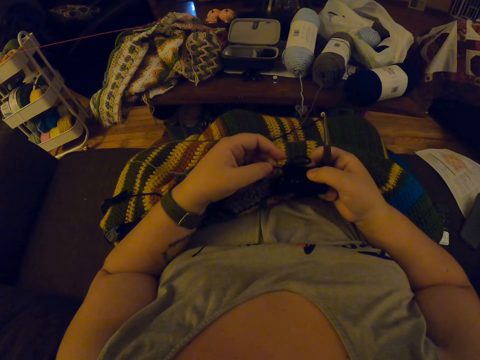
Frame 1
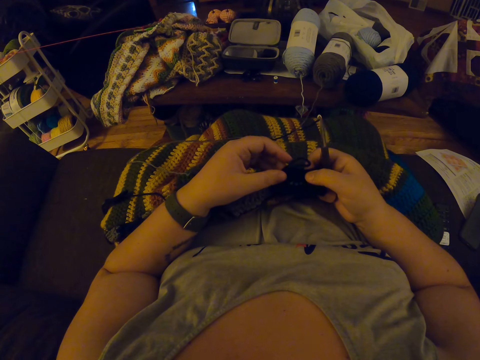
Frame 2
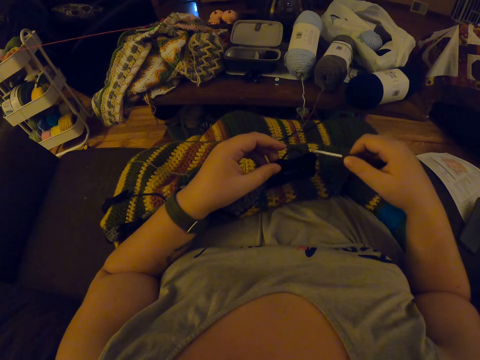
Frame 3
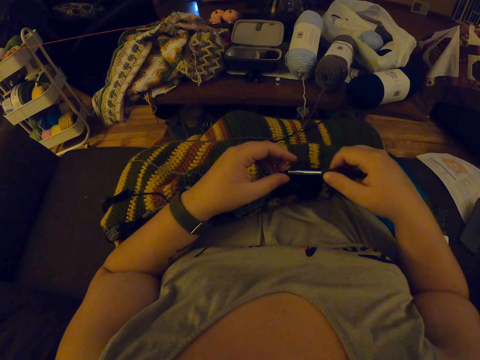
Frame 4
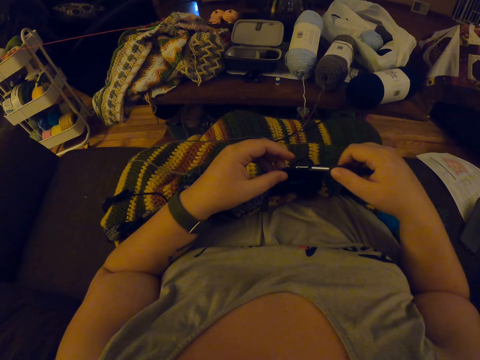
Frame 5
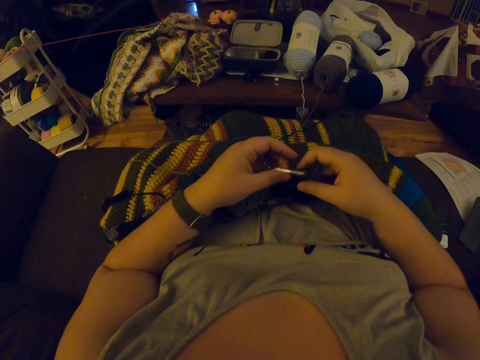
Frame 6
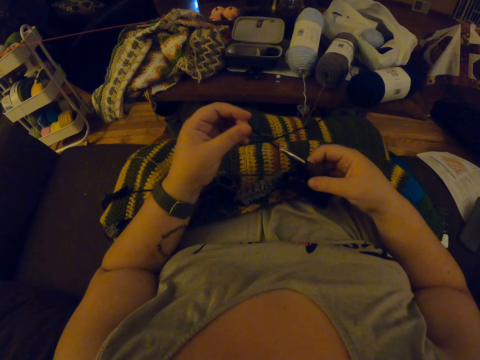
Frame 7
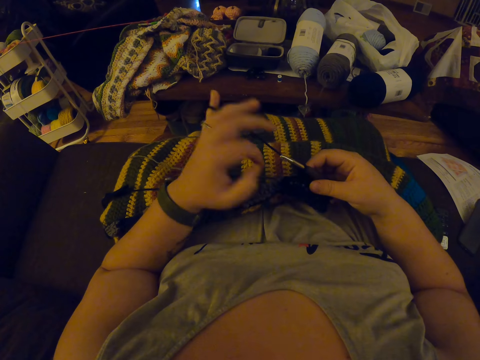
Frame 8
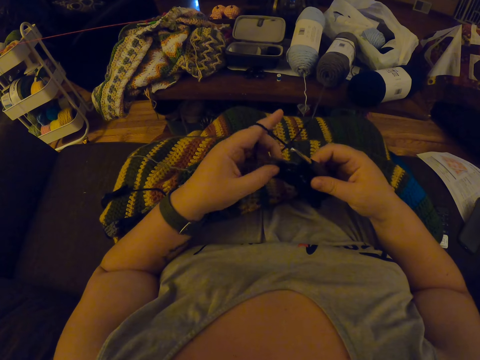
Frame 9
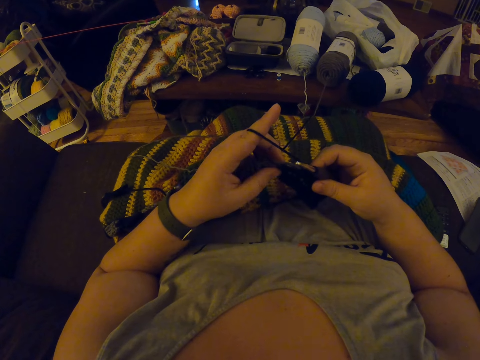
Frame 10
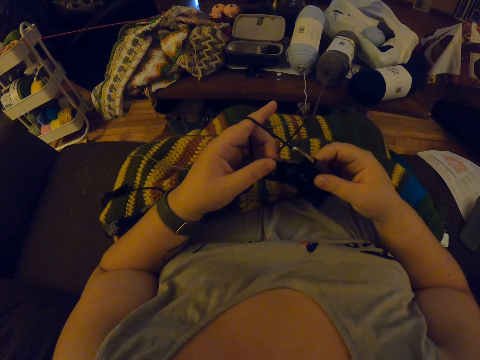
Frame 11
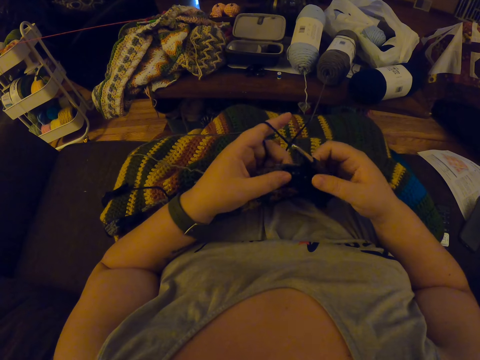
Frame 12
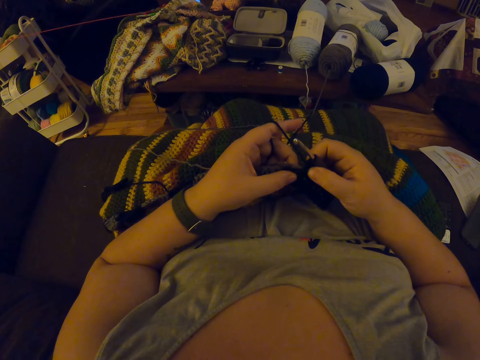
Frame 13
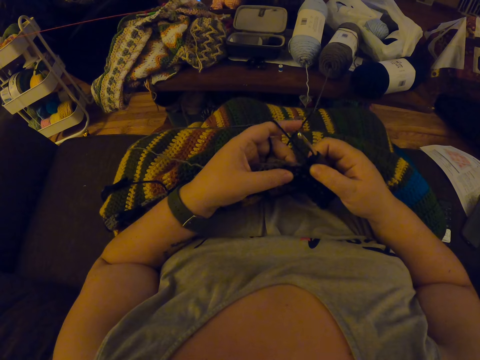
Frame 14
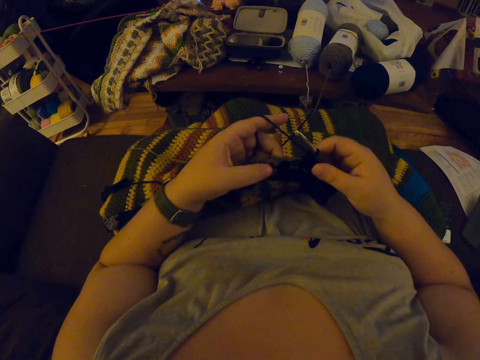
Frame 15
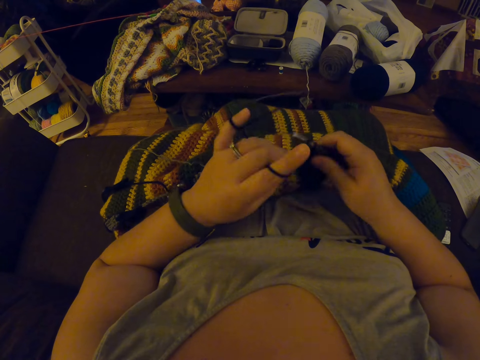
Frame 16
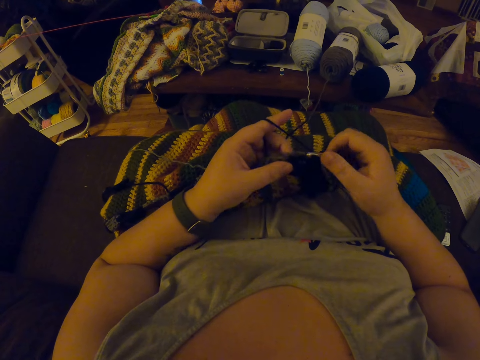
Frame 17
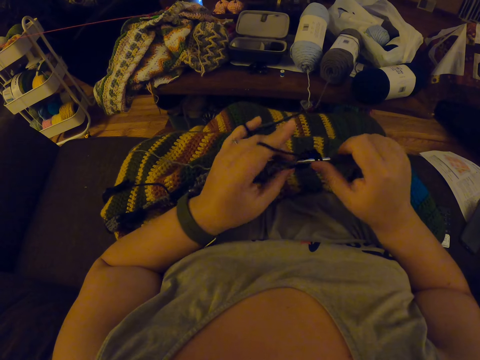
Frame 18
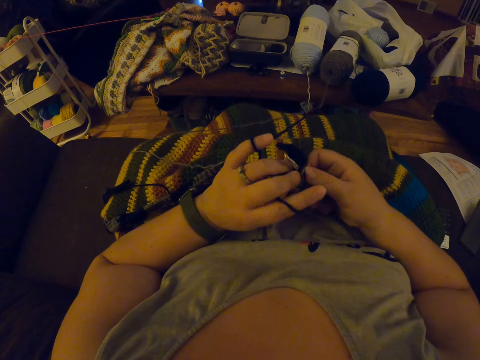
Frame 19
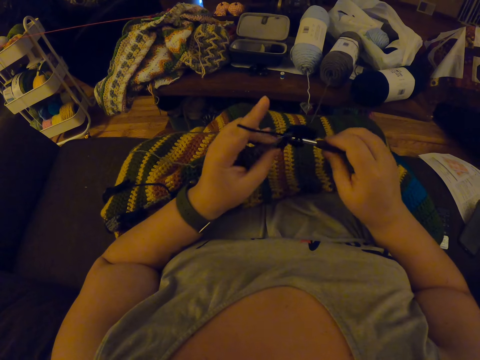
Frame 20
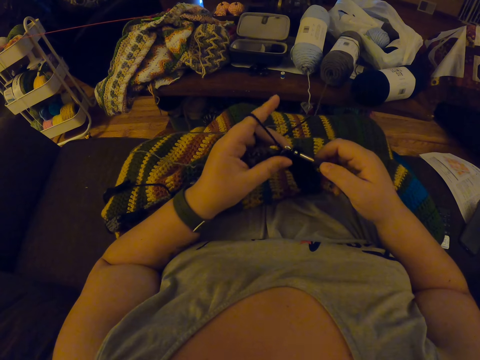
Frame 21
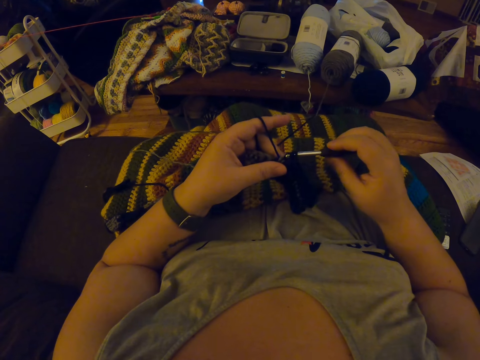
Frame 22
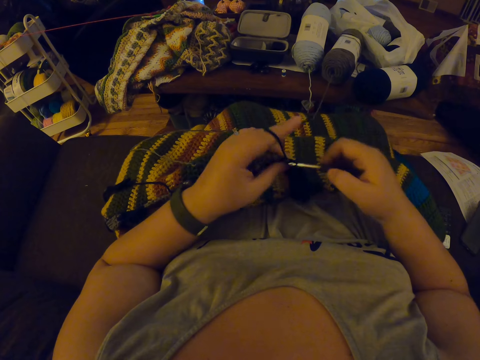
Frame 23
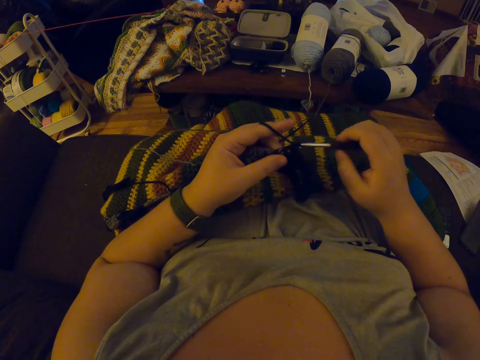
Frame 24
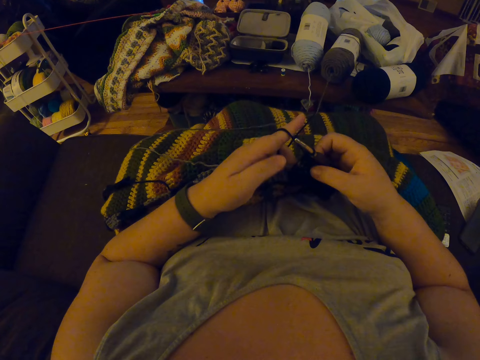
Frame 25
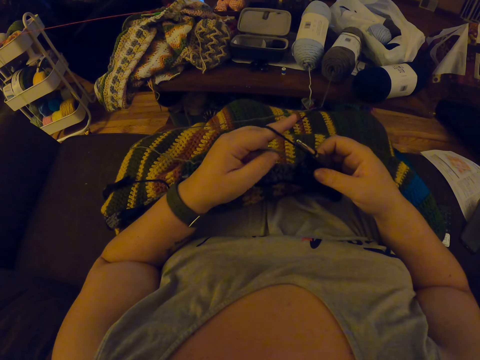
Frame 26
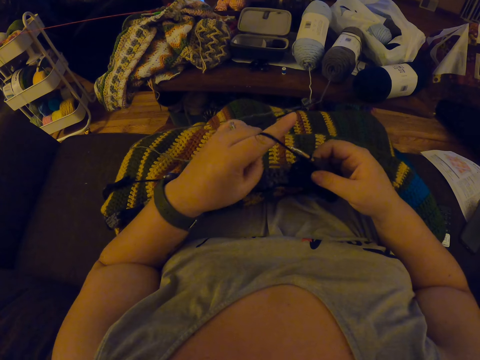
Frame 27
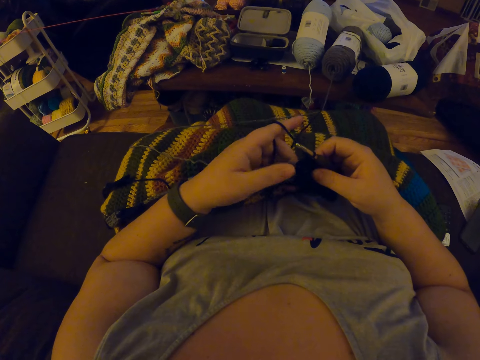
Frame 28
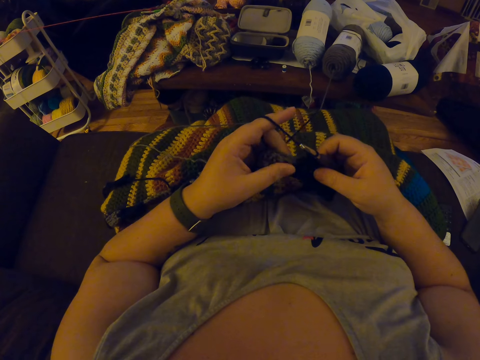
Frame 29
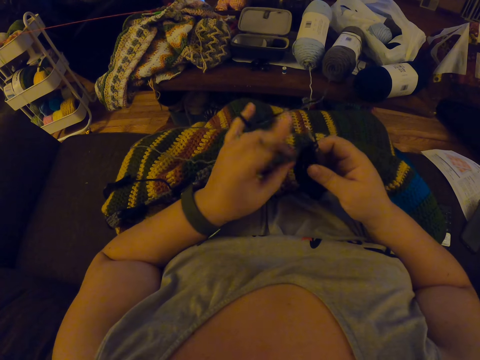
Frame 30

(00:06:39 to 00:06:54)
The camera wearer inserts the crochet hook into the loop through the yarn. She stretches the yarn with her left hand. She loops the yarn round her left finger. She adjusts the piece of garment with her hands. She crochets the piece of garment with the crochet hook.

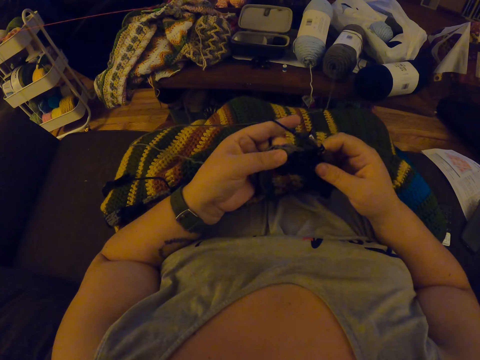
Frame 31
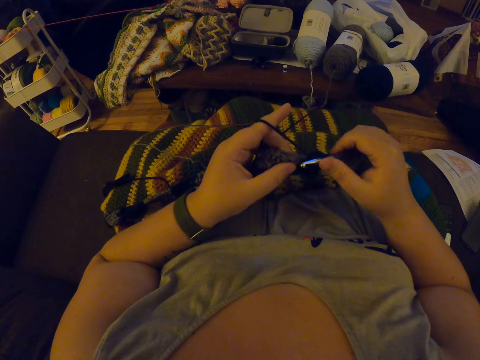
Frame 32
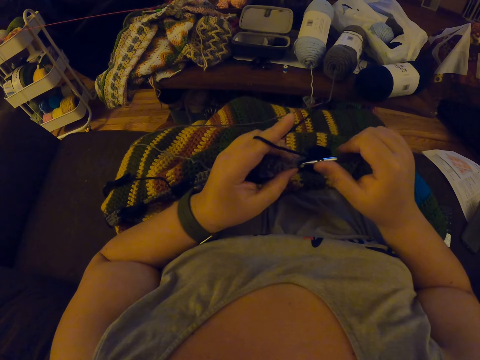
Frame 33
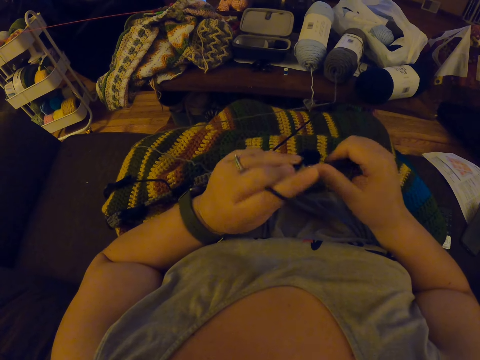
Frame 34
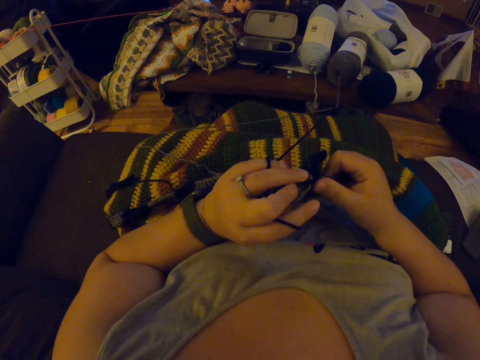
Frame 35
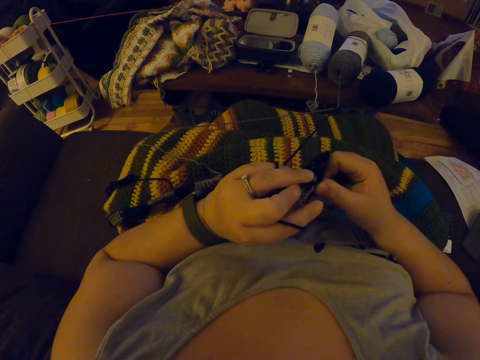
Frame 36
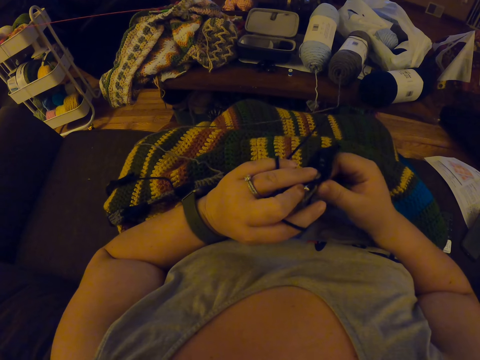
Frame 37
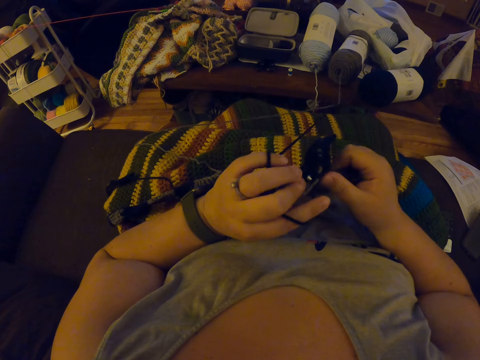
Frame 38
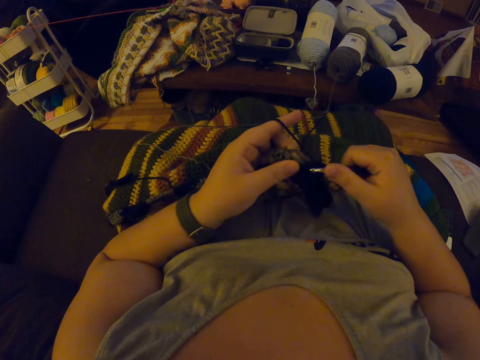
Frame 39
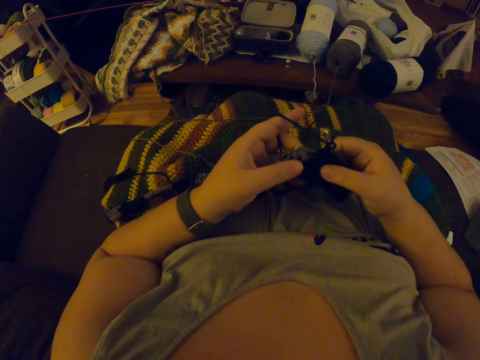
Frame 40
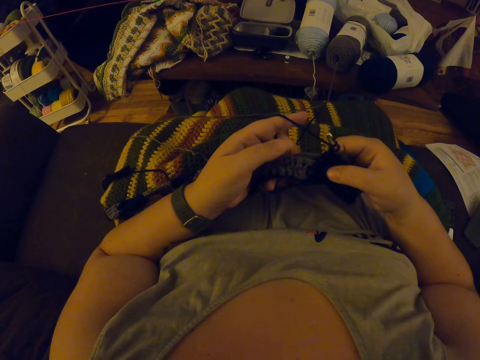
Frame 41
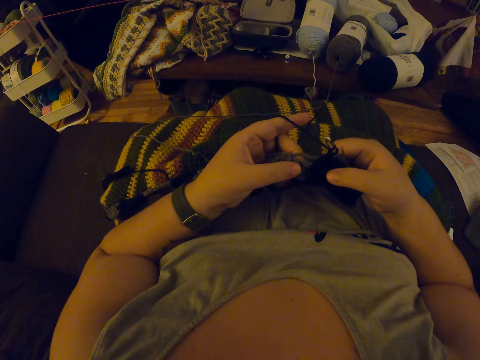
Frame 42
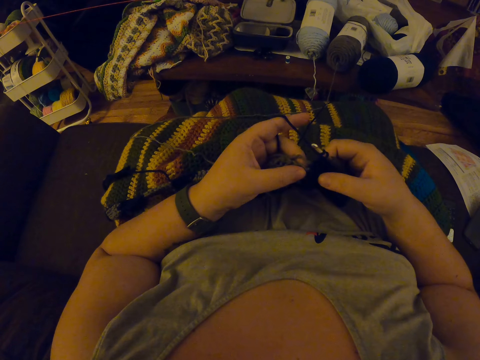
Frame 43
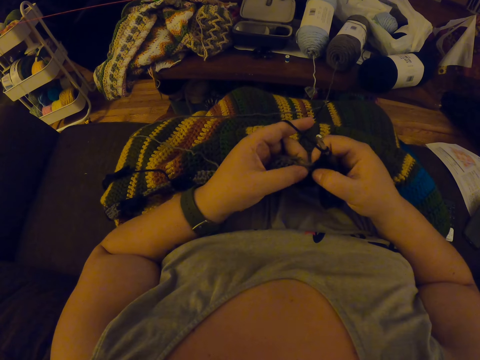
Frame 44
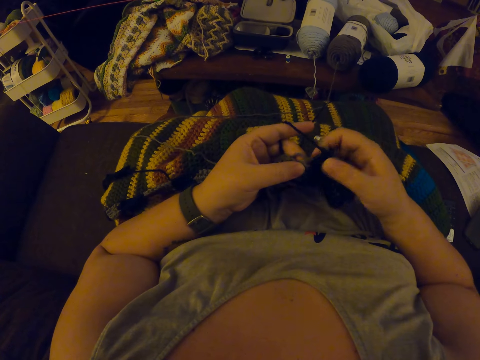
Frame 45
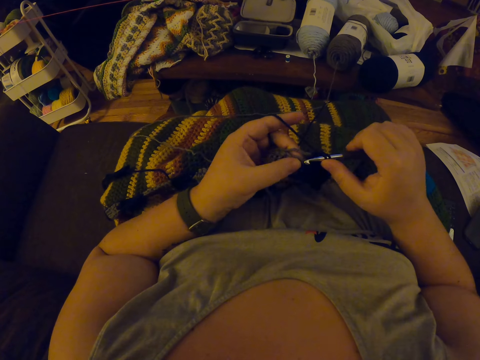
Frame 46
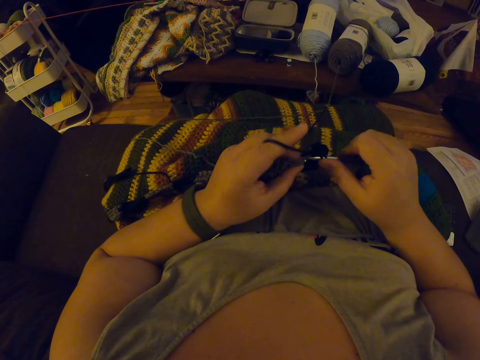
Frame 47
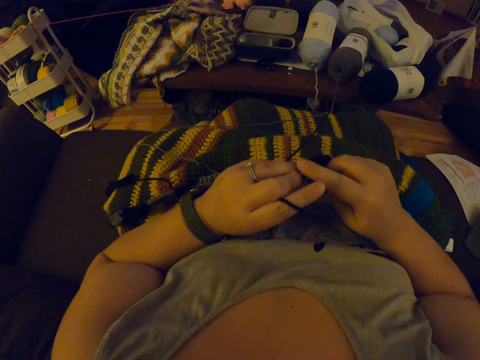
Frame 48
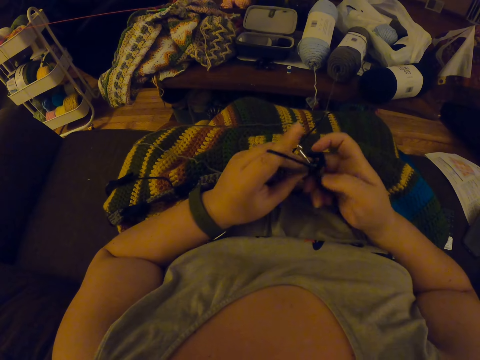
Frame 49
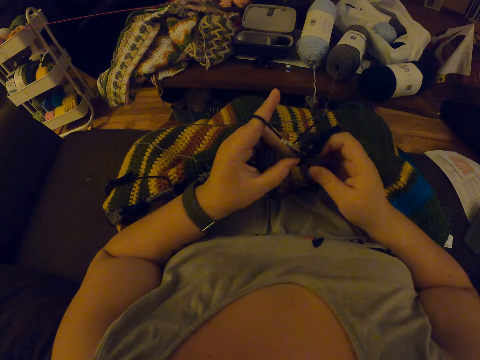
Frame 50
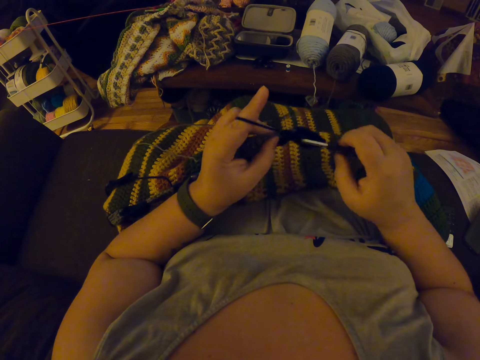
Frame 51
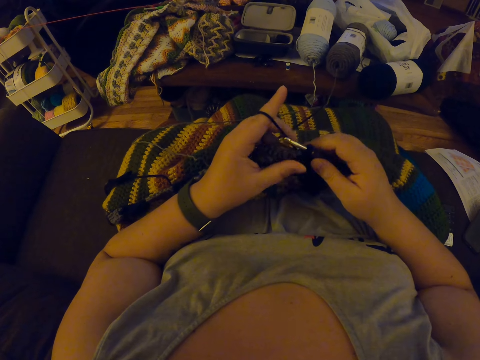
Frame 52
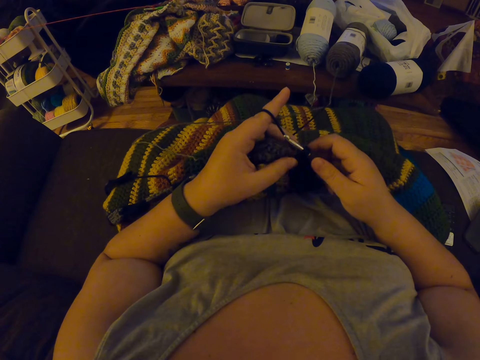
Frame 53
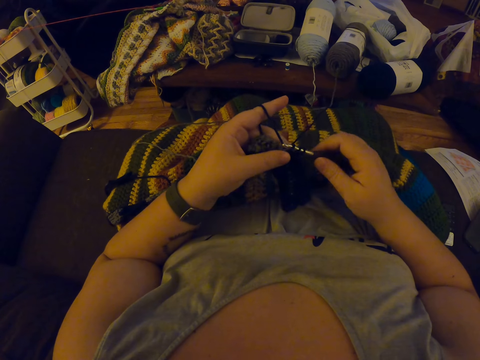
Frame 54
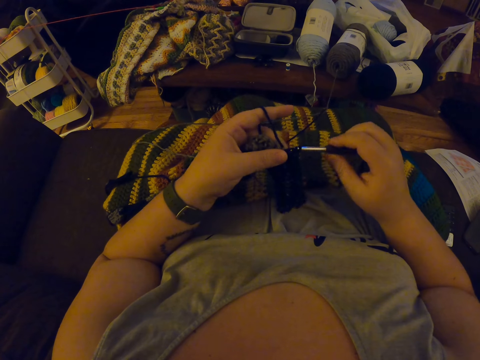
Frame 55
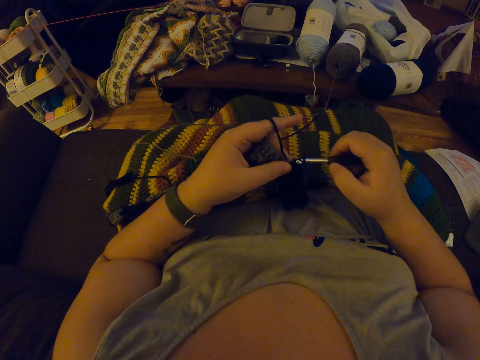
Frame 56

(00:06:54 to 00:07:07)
The camera wearer adjusts the piece of garment with her hands. She crochets the piece of garment with the crochet hook. She is pushing the crochet hook into the yarn.
